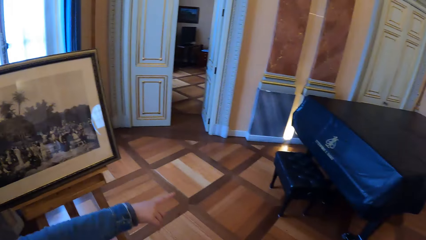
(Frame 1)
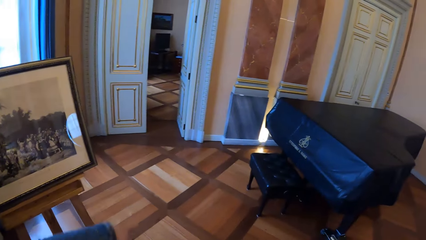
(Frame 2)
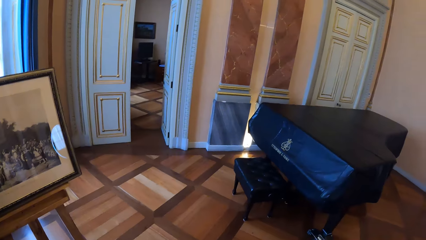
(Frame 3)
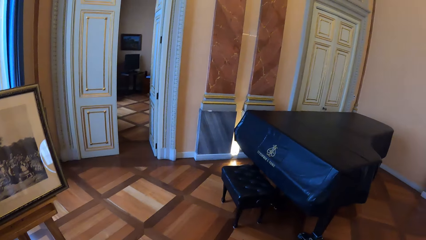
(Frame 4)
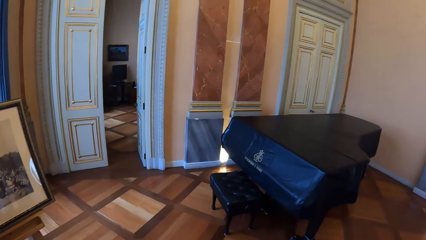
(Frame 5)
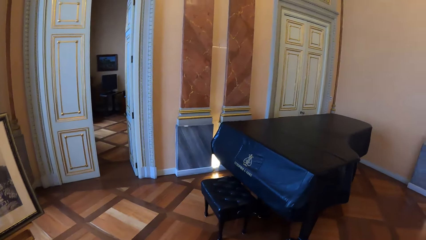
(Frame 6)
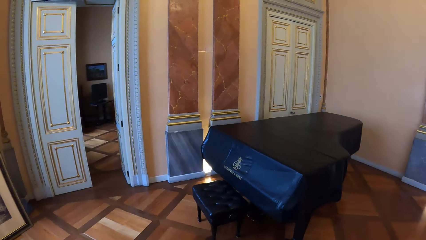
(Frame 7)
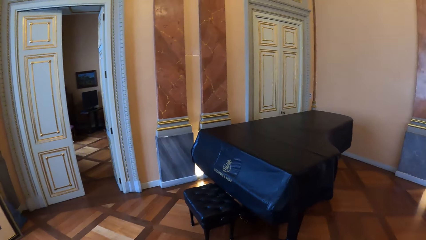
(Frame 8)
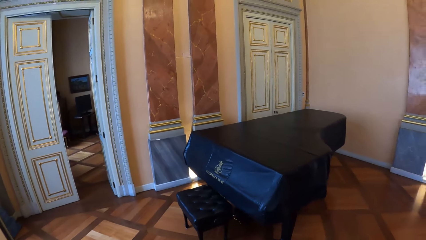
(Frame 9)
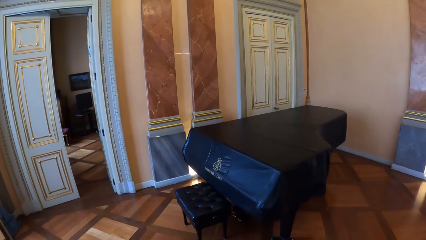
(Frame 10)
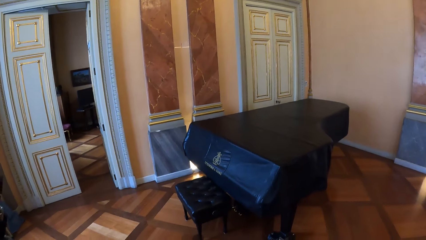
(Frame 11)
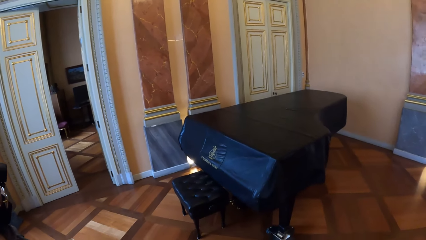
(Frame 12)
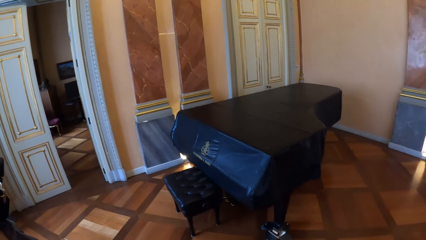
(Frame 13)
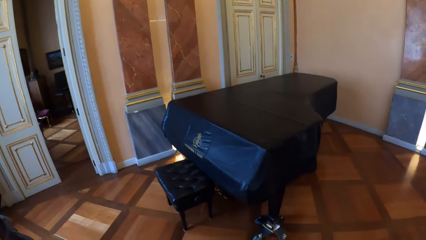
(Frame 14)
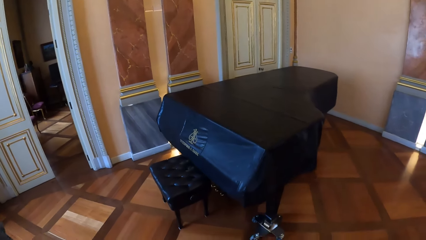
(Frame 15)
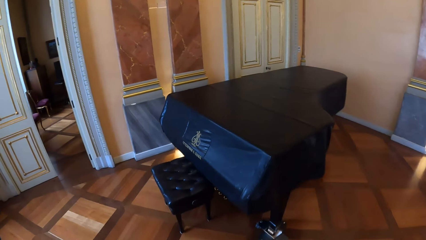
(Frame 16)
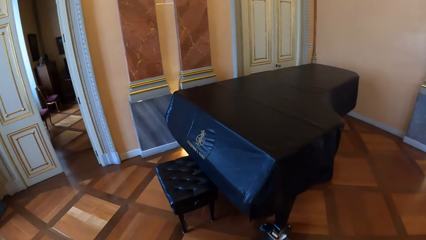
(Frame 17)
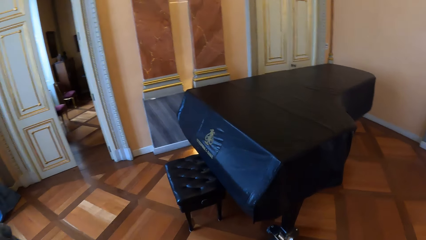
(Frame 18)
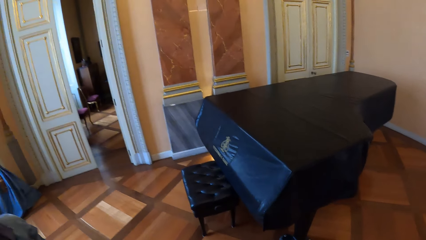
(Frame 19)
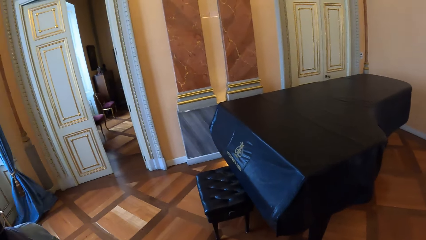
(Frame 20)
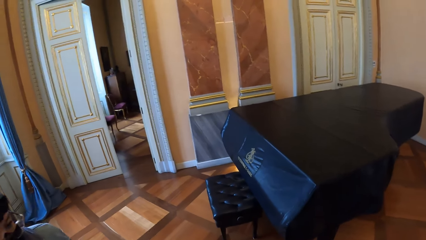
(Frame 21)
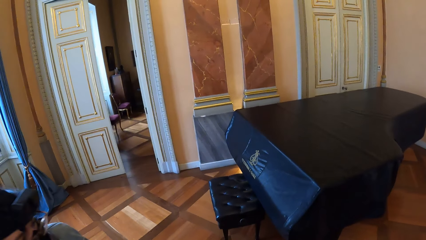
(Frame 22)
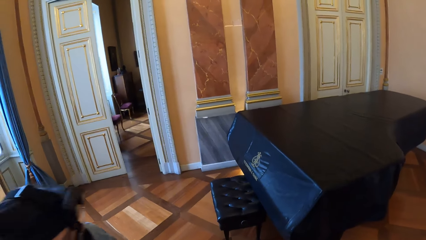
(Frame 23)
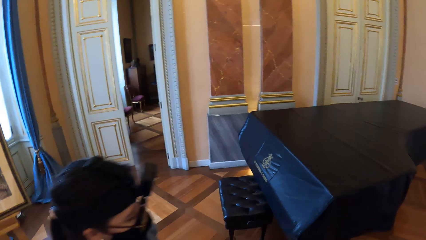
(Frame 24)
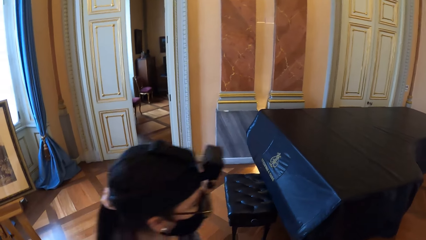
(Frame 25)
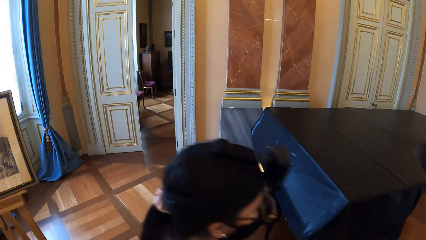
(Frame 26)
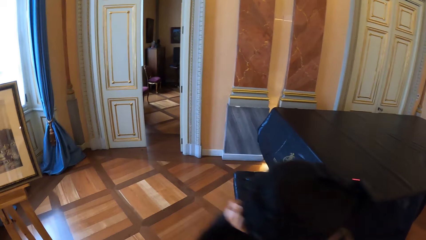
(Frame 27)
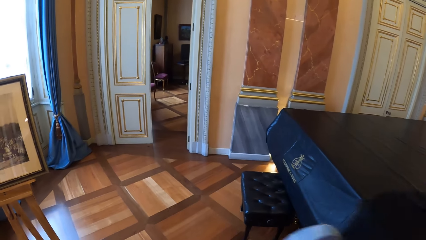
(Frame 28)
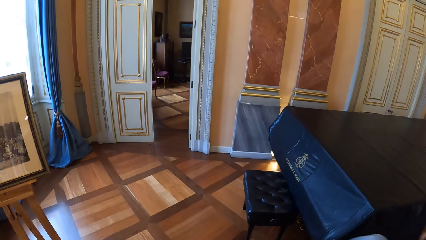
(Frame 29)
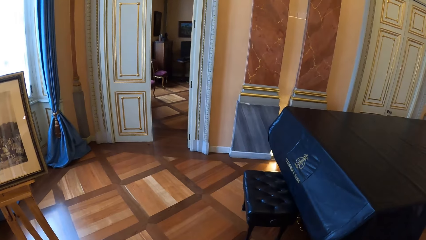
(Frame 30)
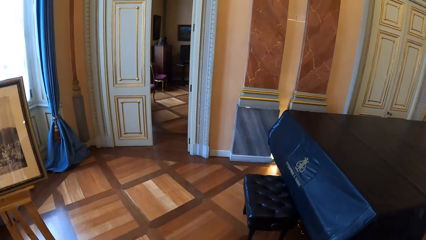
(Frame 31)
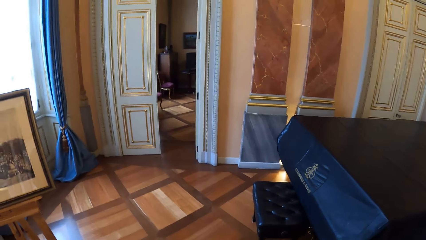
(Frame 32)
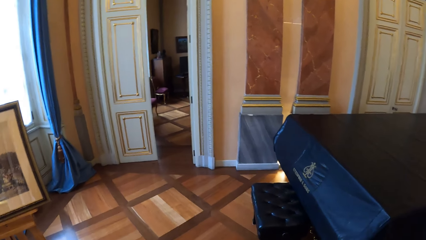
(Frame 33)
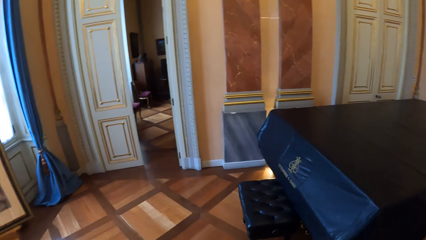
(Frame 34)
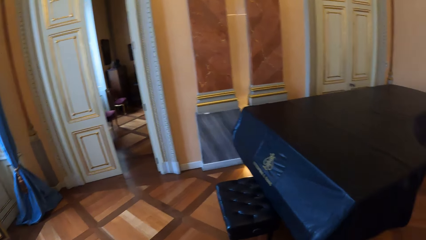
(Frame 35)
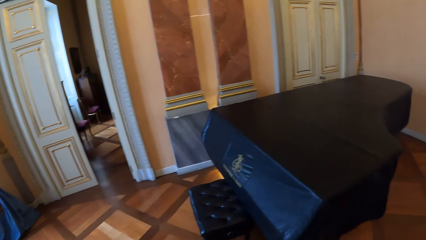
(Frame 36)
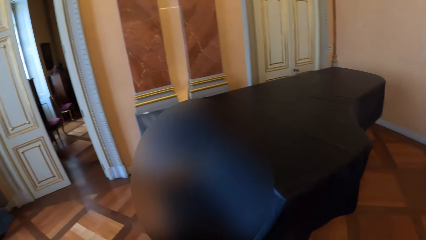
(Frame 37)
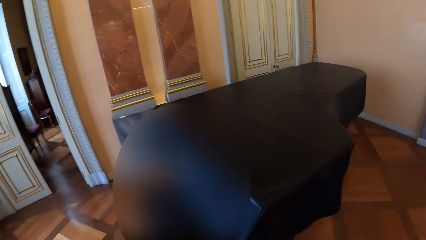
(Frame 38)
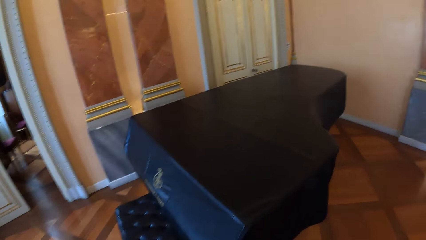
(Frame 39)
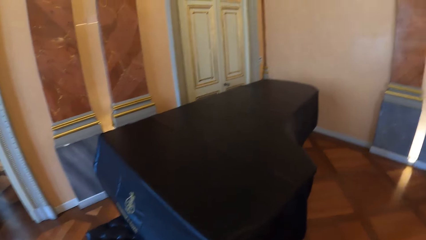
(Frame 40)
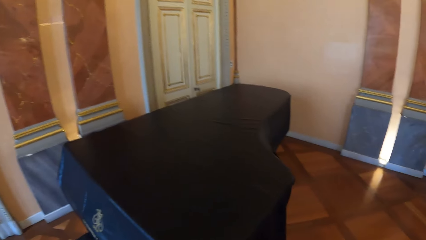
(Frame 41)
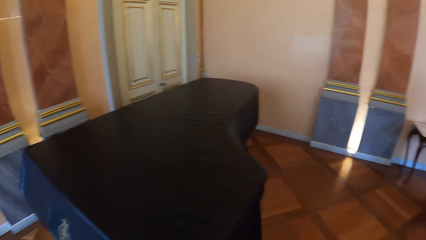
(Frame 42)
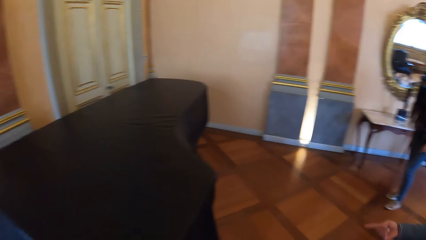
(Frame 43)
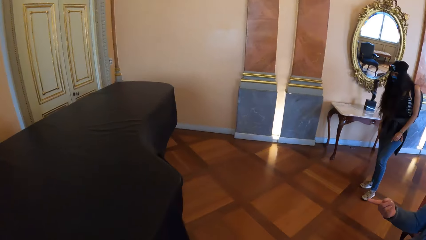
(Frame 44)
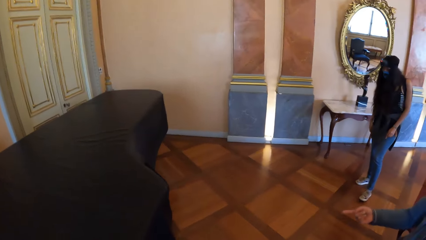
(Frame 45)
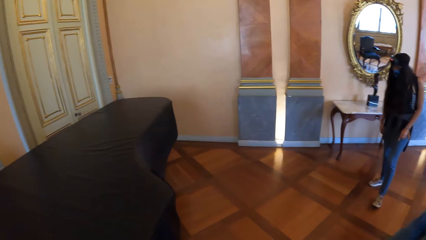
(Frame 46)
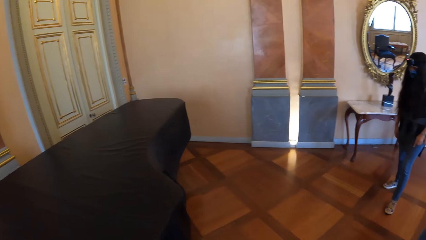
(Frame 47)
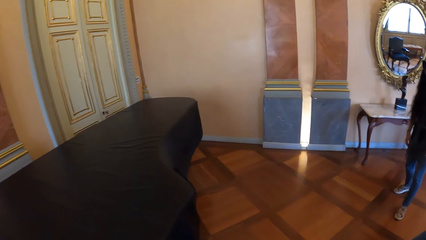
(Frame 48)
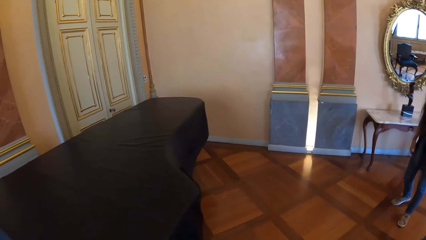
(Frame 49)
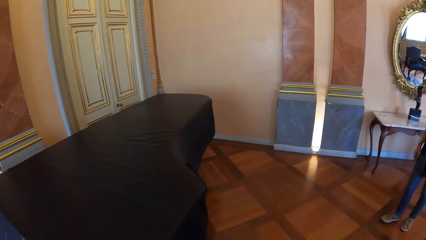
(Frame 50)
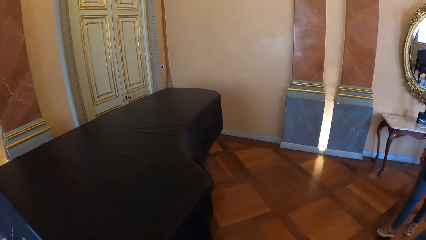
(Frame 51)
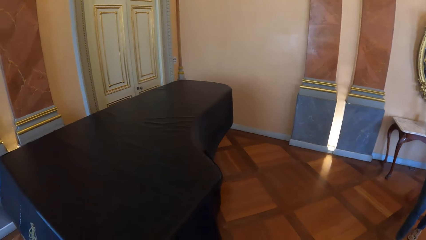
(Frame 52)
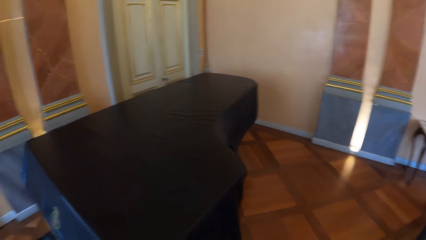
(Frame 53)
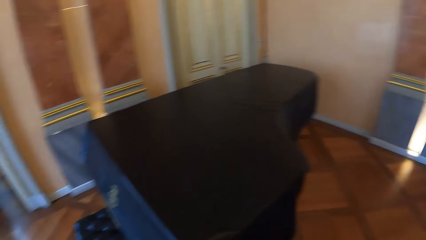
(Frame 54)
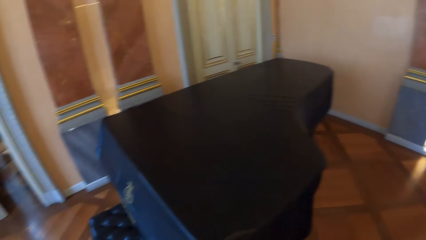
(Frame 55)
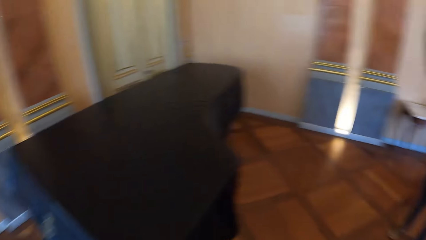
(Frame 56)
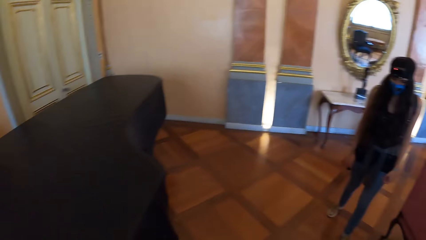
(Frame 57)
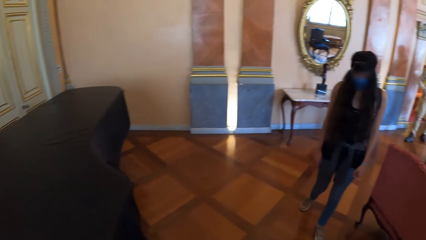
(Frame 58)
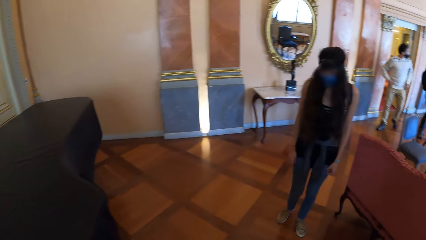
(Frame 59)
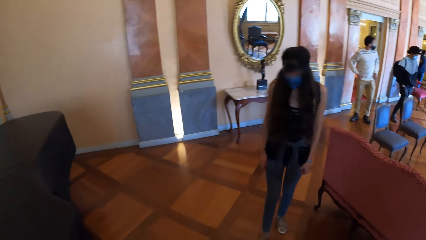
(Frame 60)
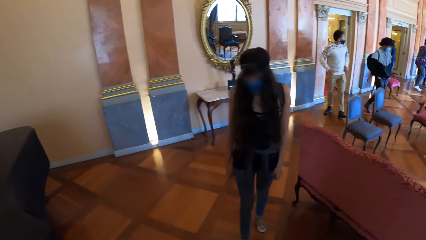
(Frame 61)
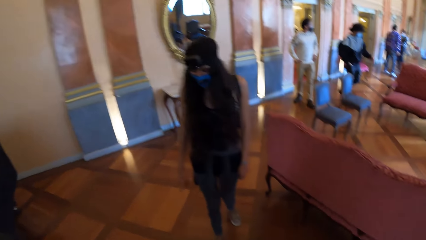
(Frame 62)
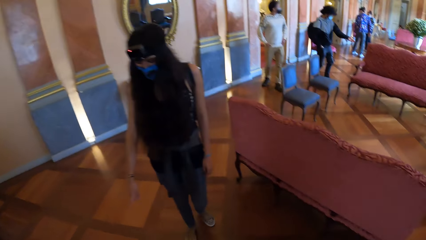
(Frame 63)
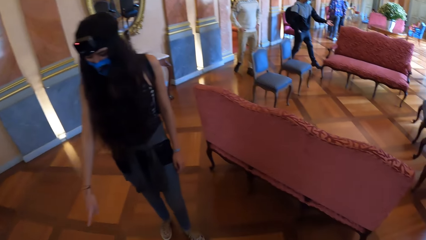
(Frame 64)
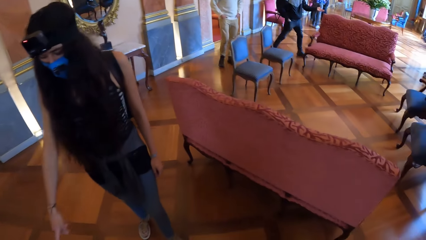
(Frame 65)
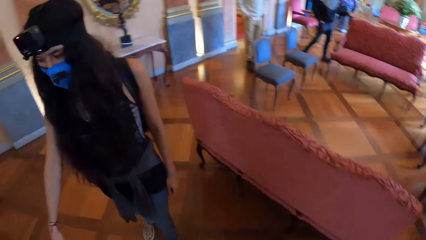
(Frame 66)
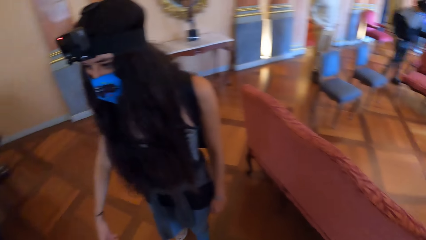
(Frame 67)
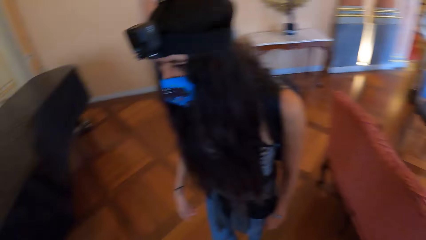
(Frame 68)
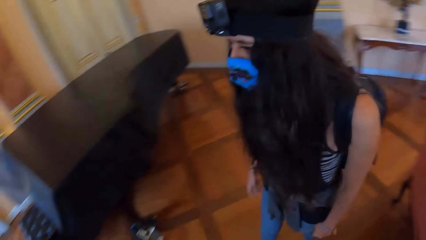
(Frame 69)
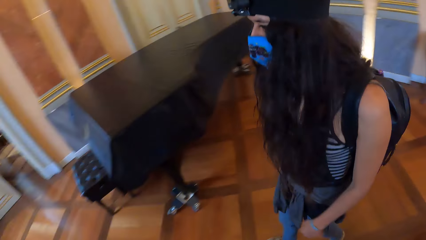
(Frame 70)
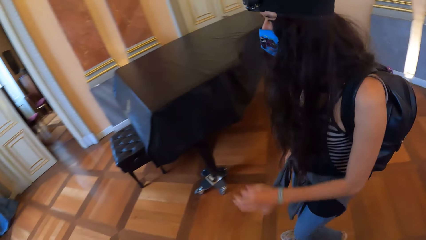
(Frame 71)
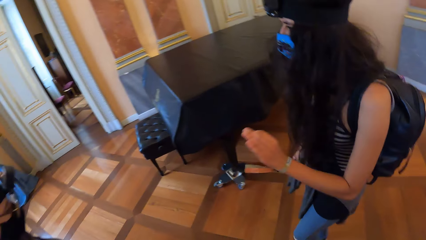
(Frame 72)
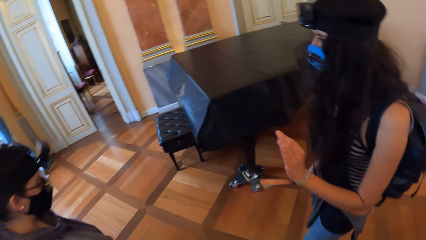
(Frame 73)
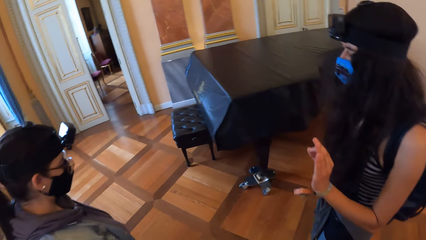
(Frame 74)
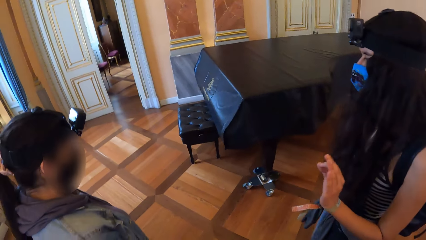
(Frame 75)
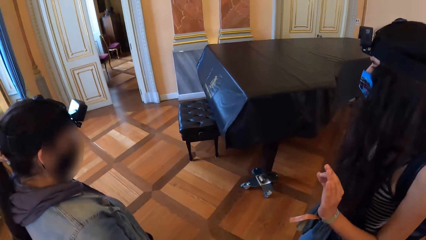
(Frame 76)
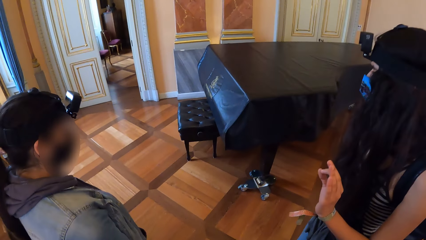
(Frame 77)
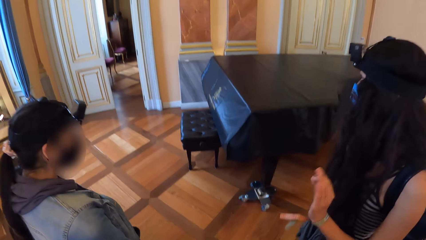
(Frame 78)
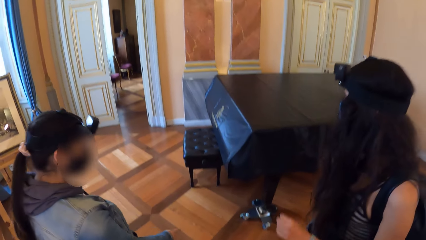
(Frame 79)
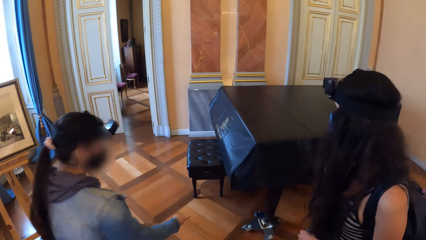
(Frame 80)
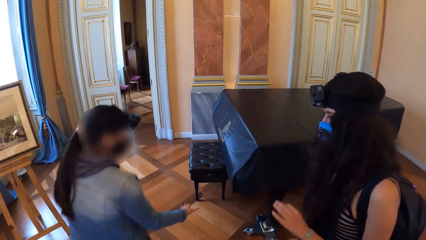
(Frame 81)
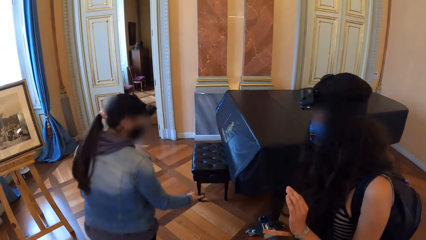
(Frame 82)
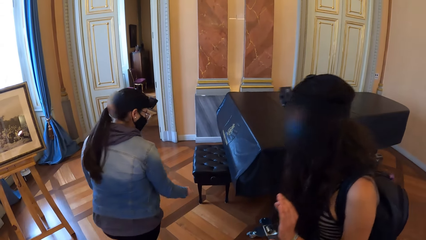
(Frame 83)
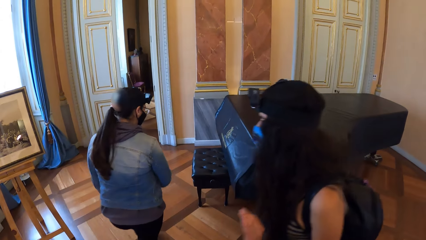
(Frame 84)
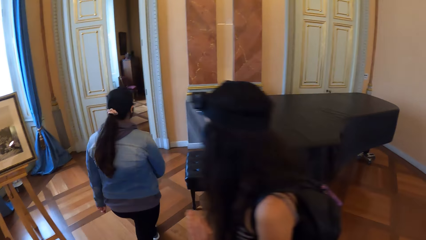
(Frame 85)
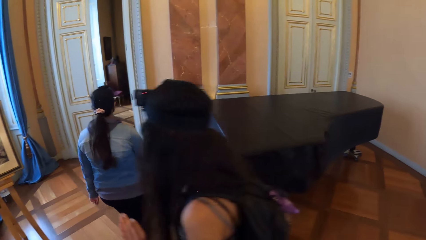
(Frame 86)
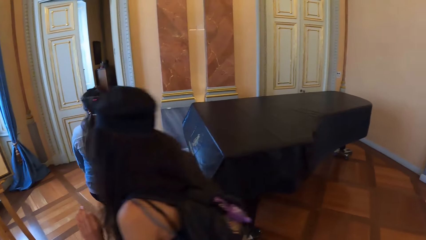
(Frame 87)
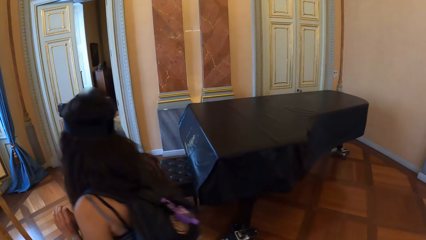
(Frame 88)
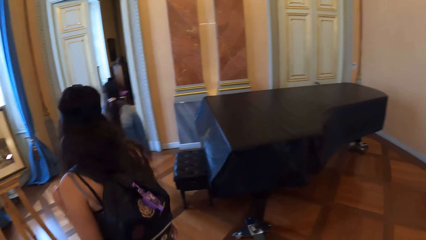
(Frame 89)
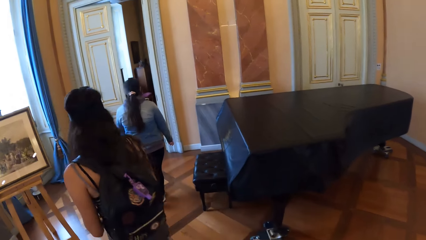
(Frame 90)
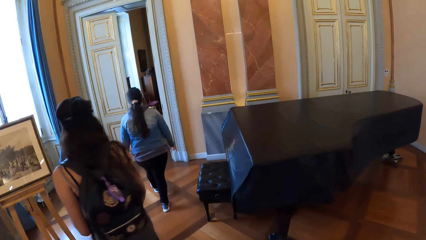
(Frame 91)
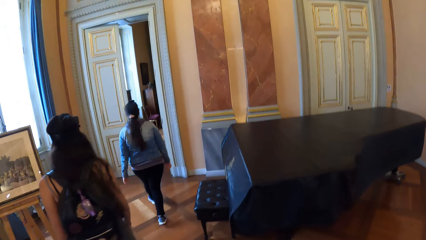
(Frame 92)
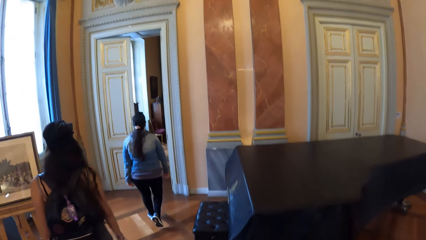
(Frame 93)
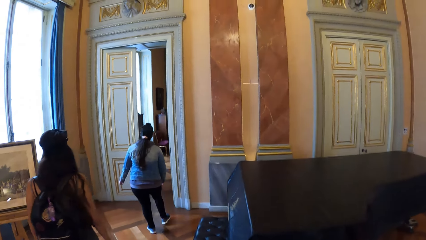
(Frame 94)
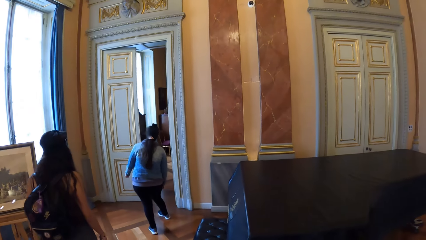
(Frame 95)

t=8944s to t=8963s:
The camera wearer walks around. They look around.
